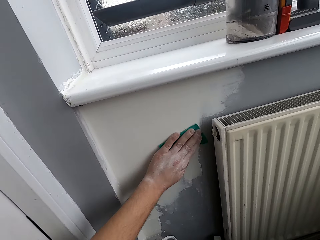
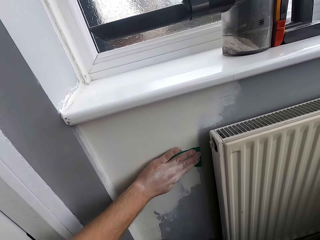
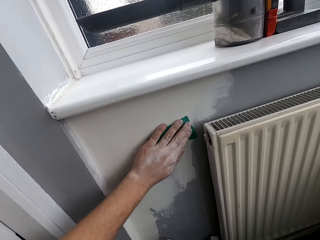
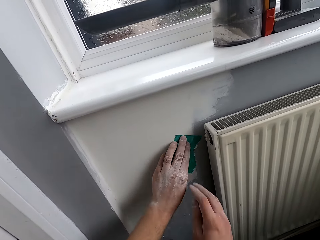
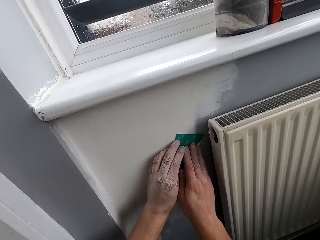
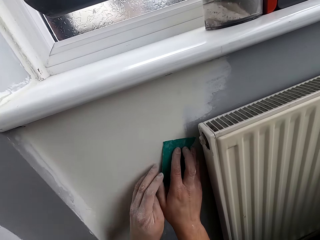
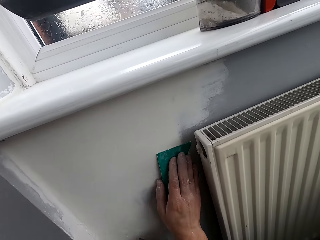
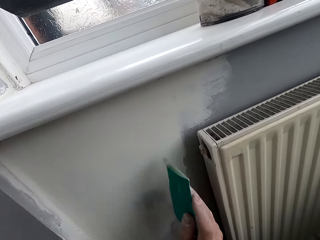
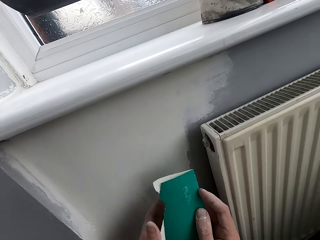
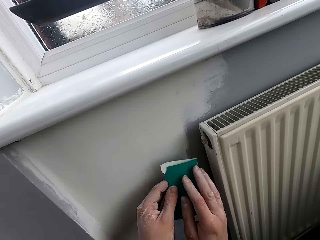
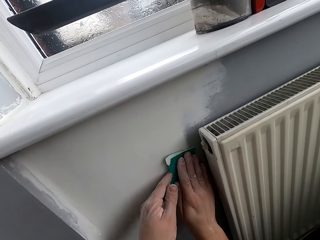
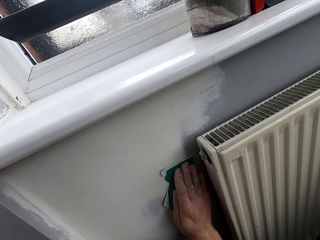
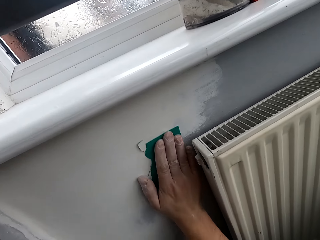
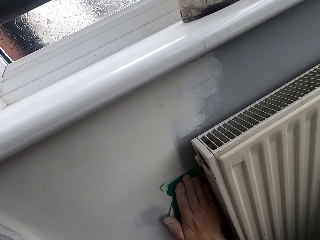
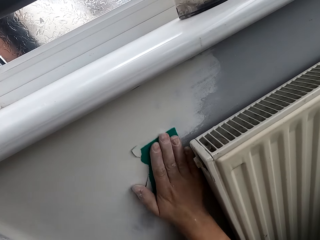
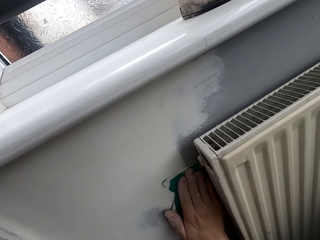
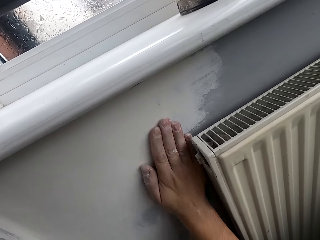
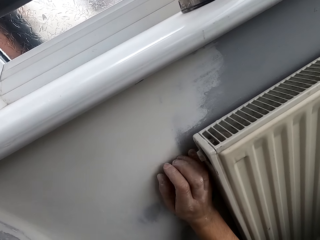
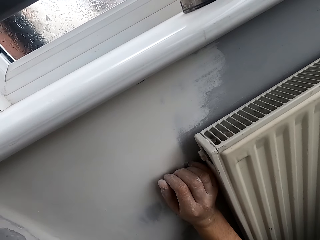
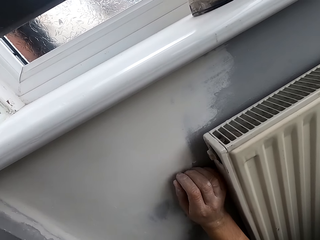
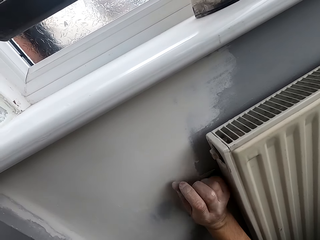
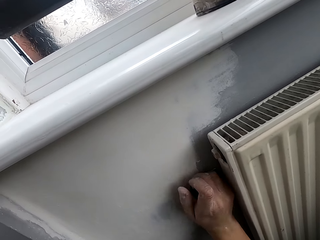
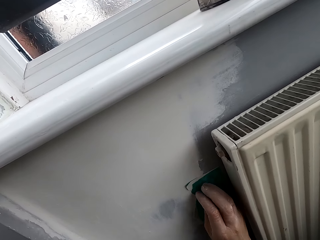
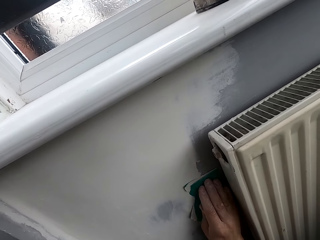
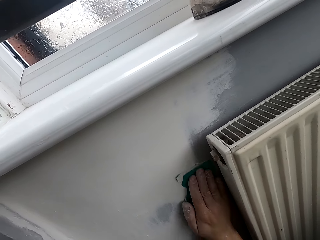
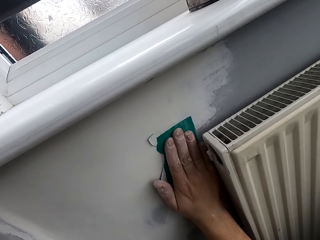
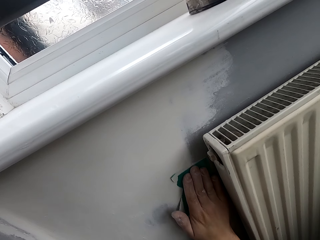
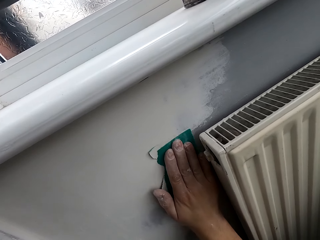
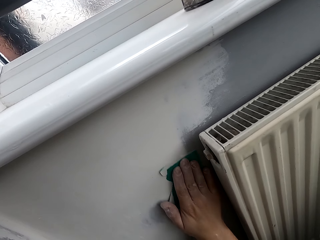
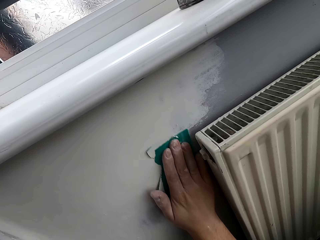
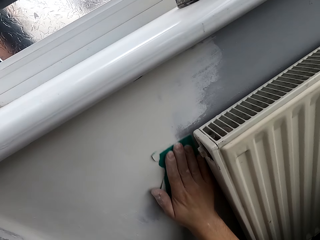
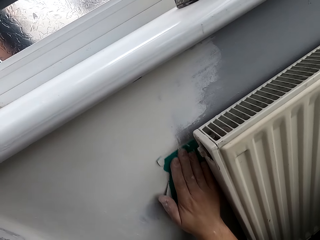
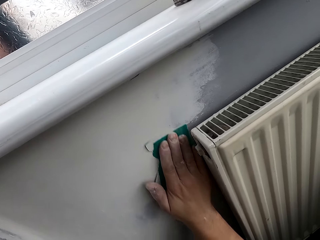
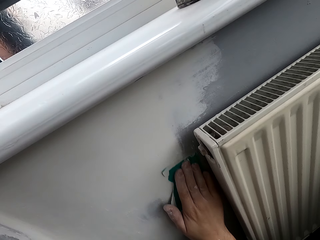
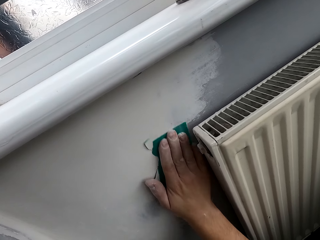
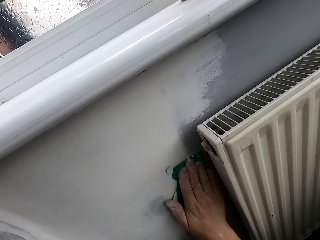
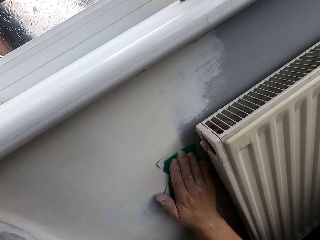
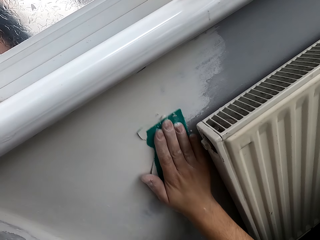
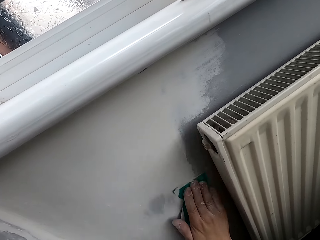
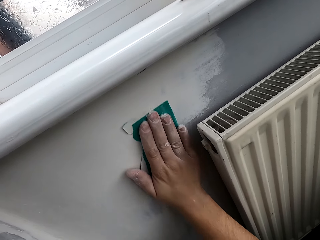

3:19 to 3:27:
The camera wearer puts the scrubber on the right hand. They scrub the wall with the scrubber.

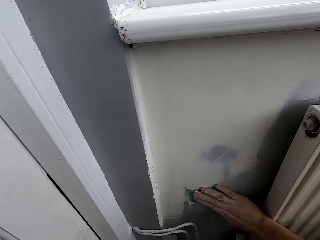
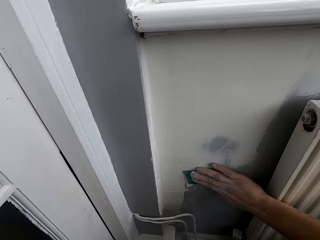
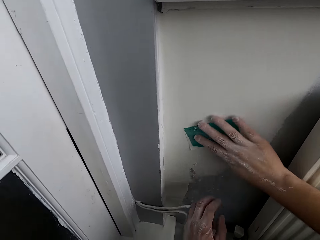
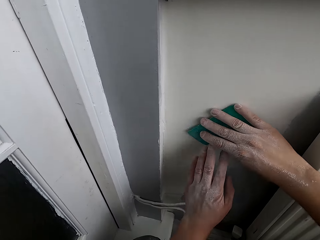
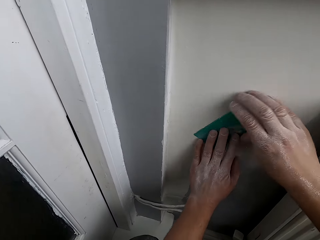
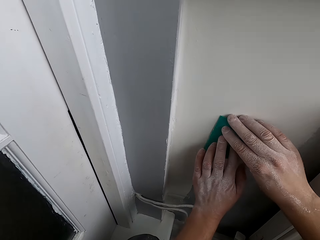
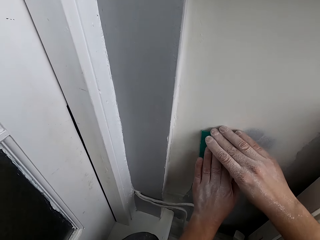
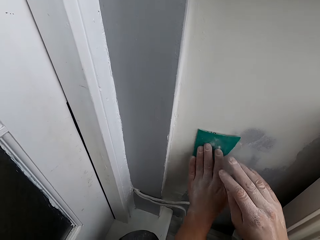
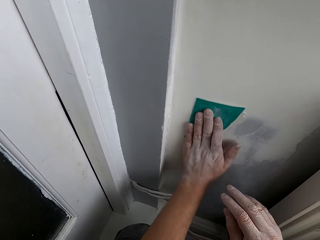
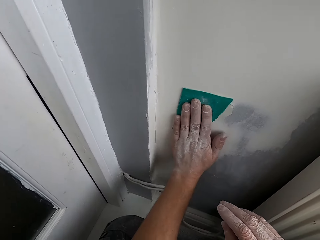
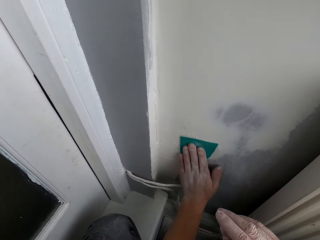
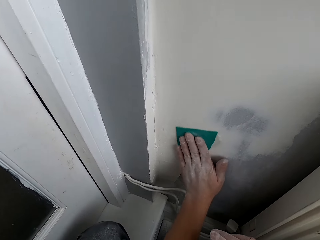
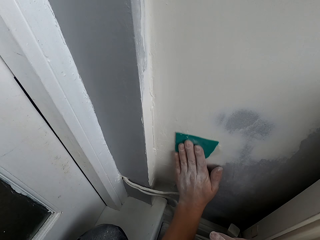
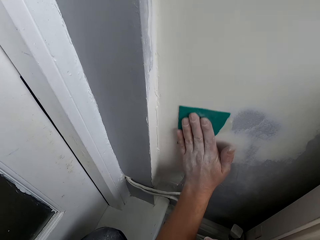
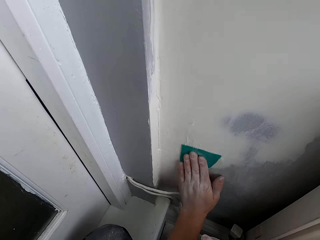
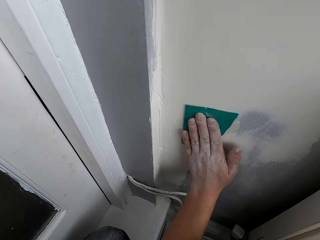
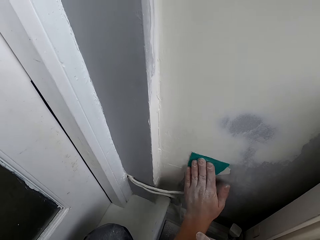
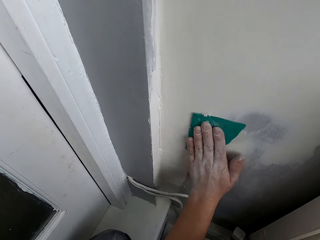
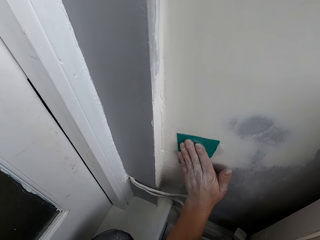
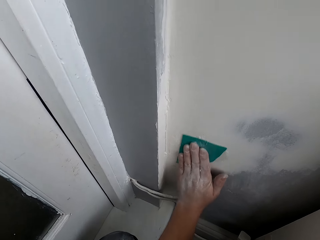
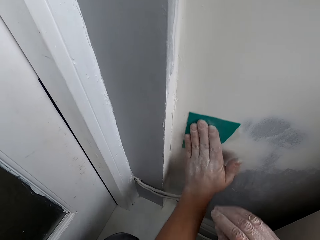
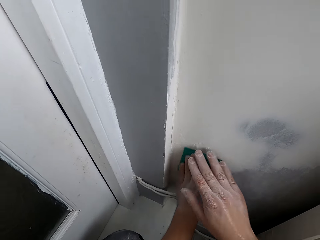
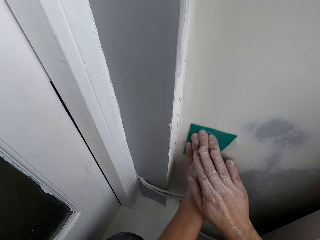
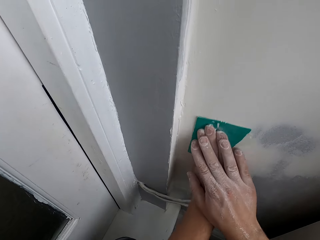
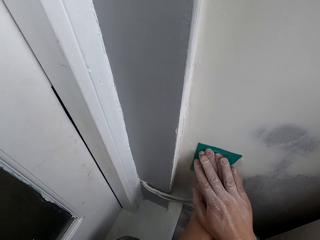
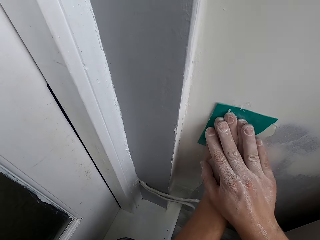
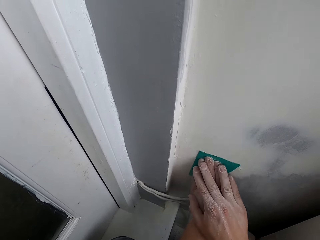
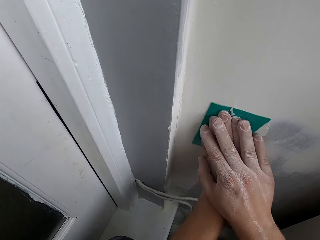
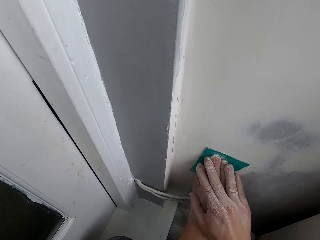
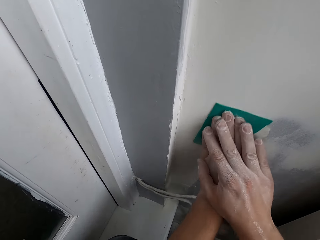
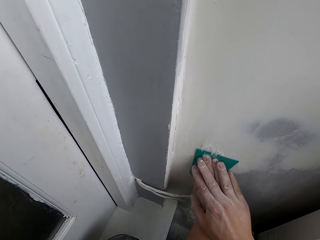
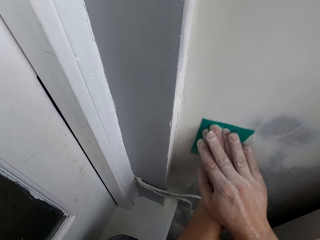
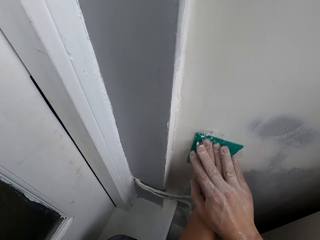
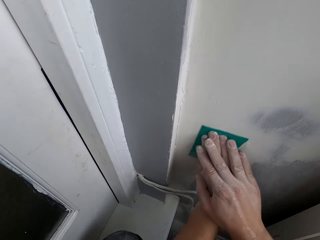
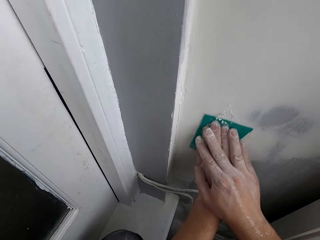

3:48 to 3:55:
The camera wearer puts the scrubber on the left hand. They scrub the wall with the scrubber.

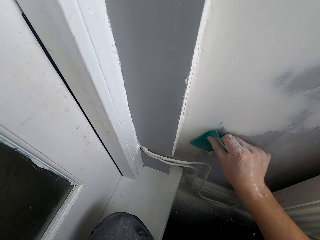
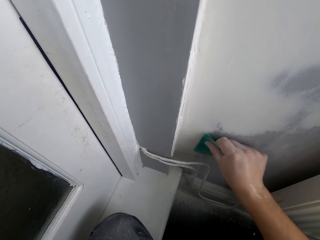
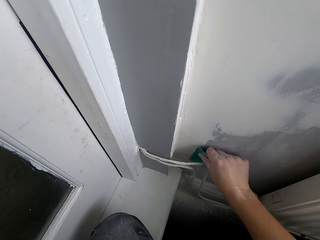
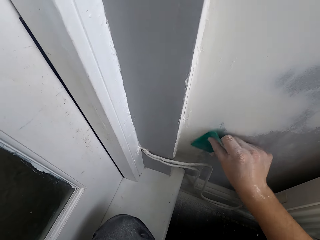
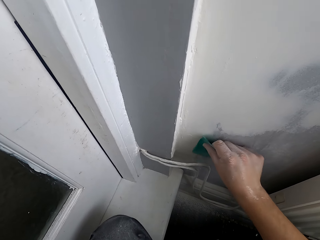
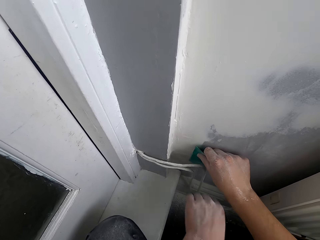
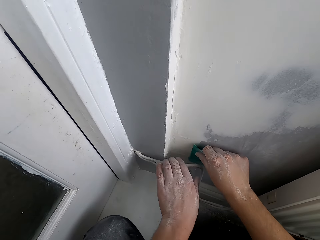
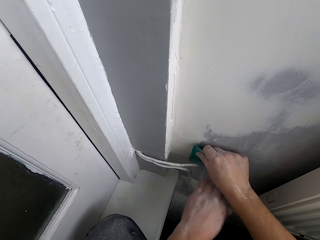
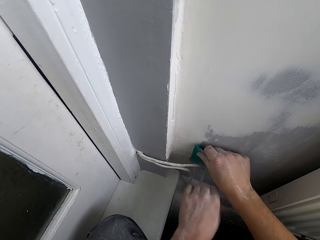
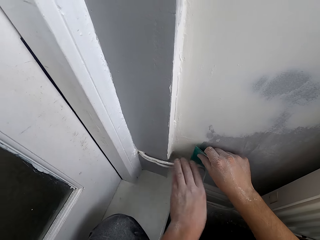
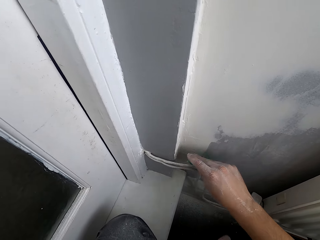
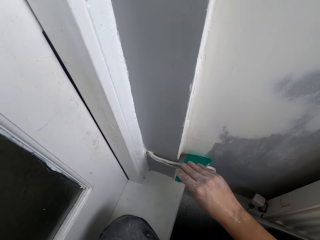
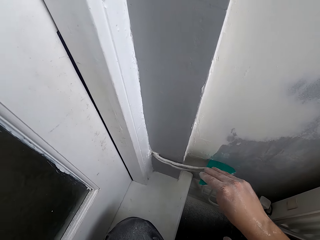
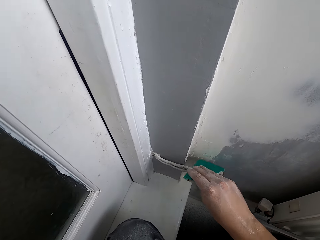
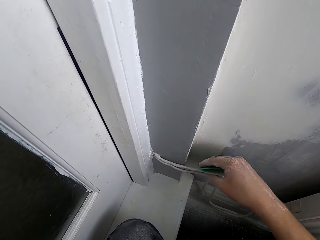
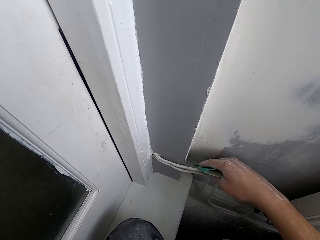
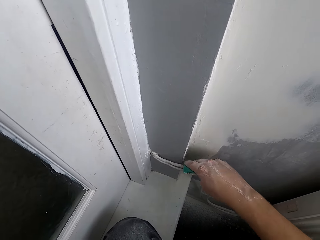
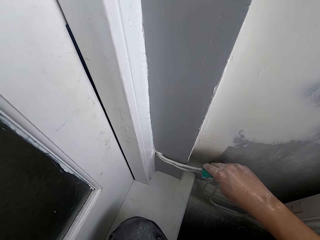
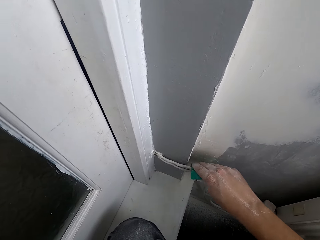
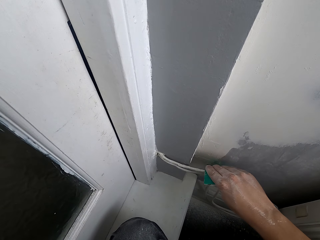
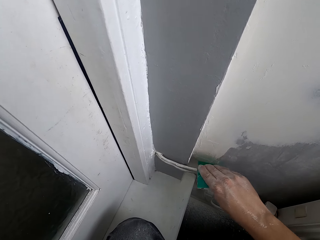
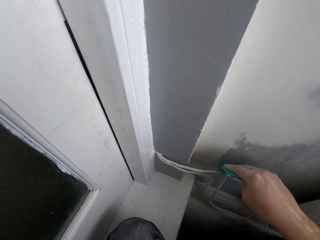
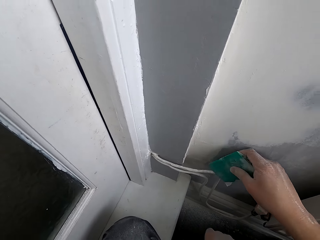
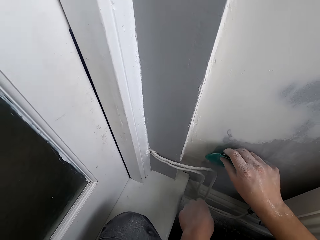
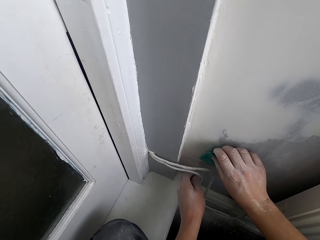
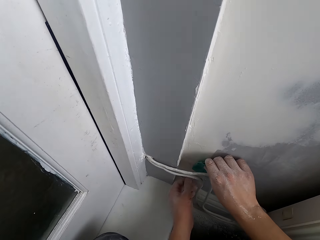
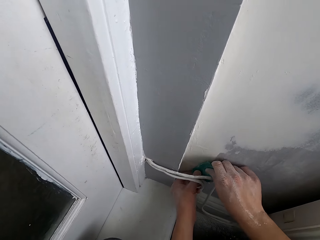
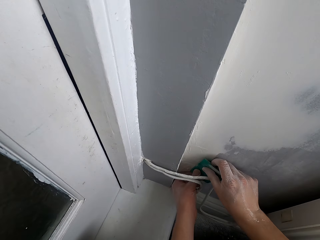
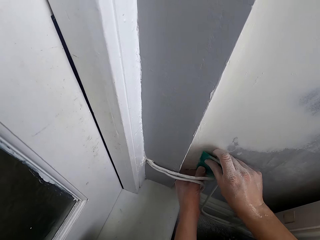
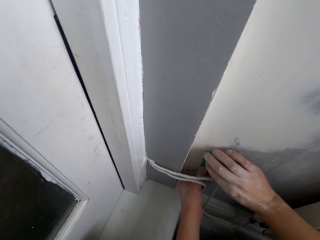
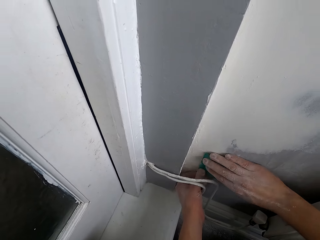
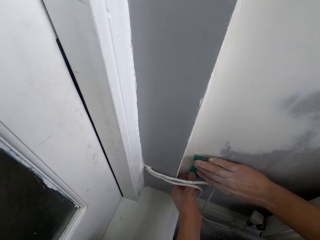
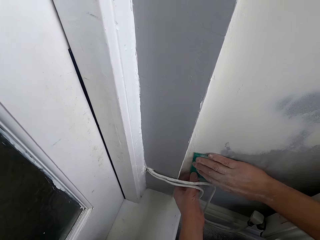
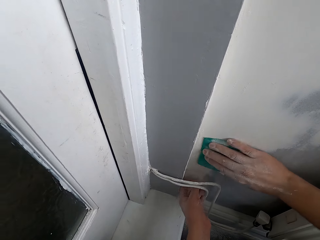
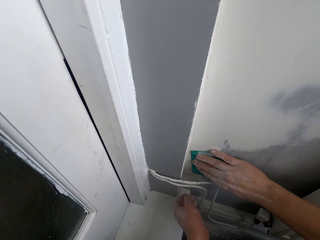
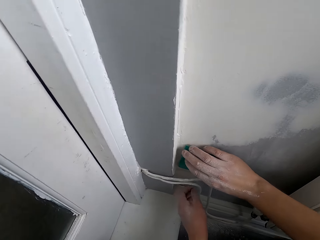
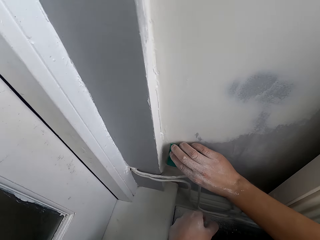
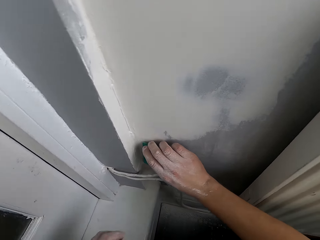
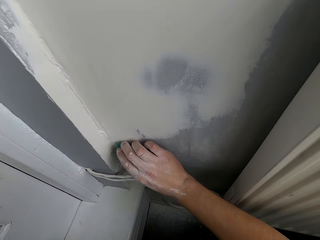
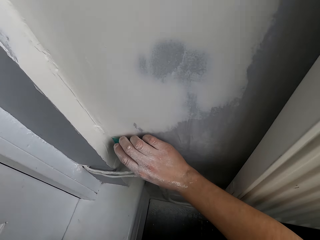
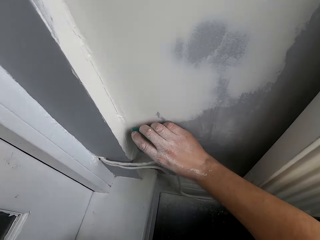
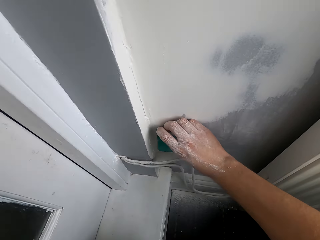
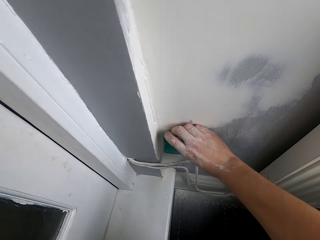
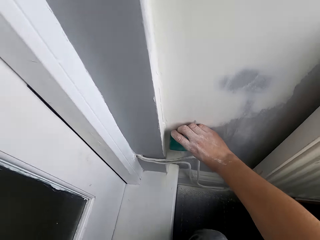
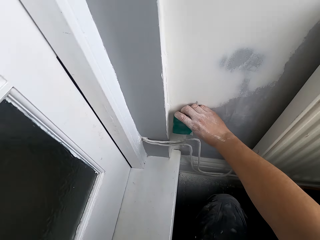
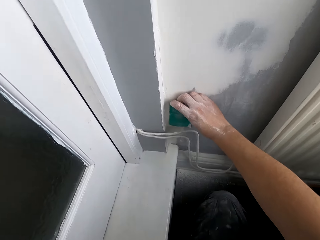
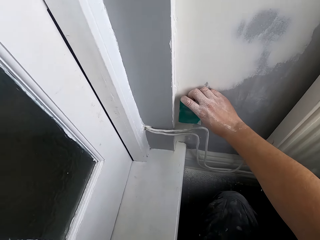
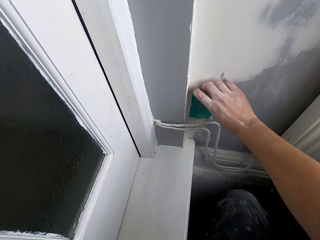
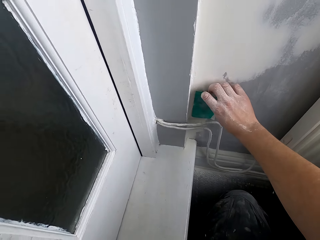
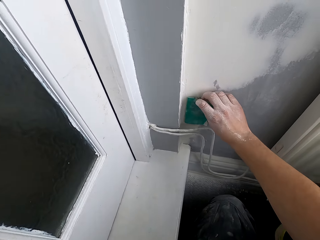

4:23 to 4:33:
The camera wearer rubs the extension with the hand. They scrub the extension with the scrubber. They scrub the wall with the scrubber.
